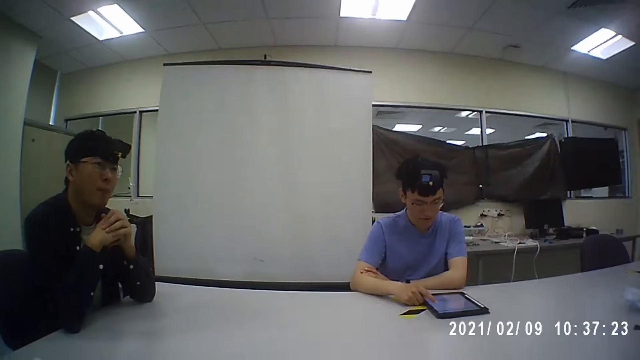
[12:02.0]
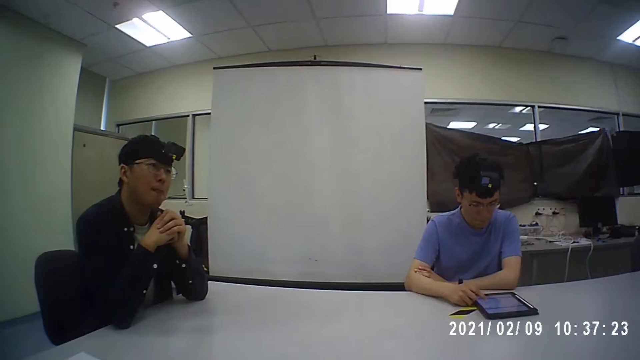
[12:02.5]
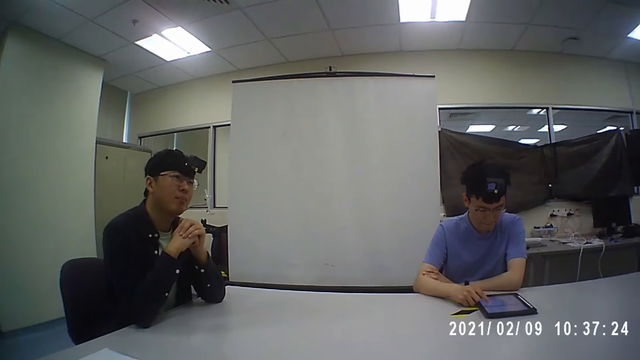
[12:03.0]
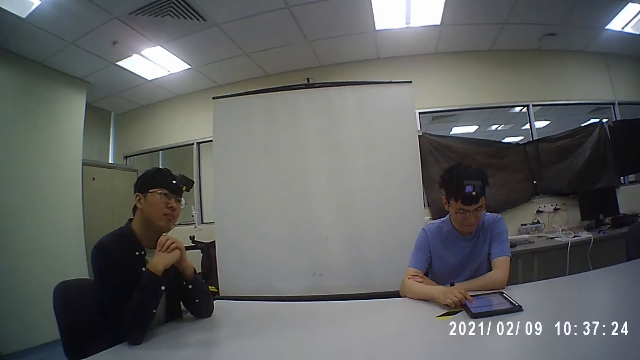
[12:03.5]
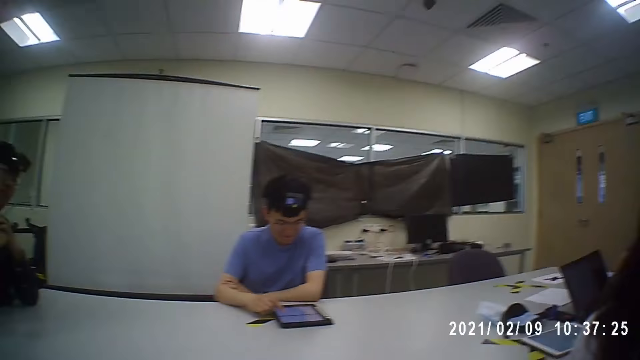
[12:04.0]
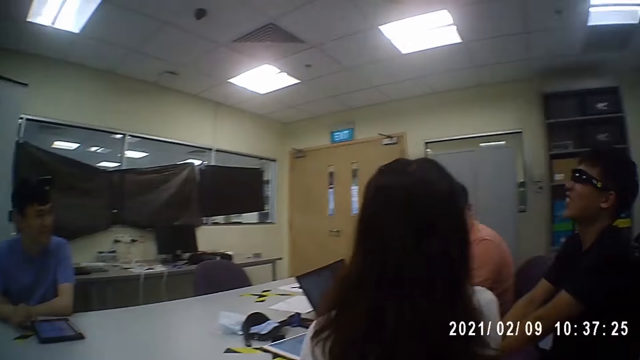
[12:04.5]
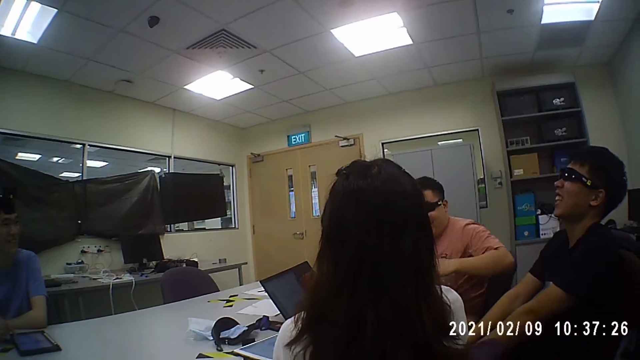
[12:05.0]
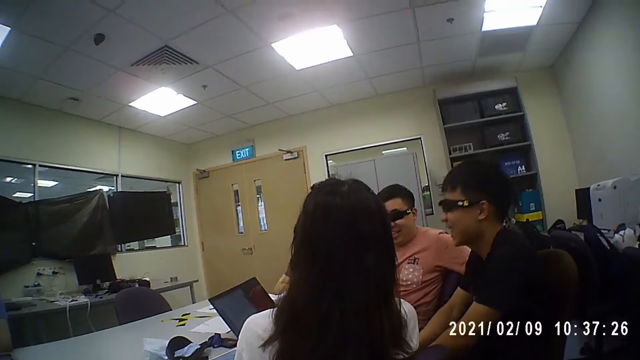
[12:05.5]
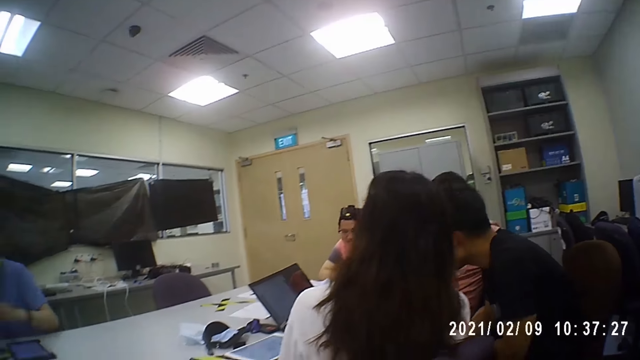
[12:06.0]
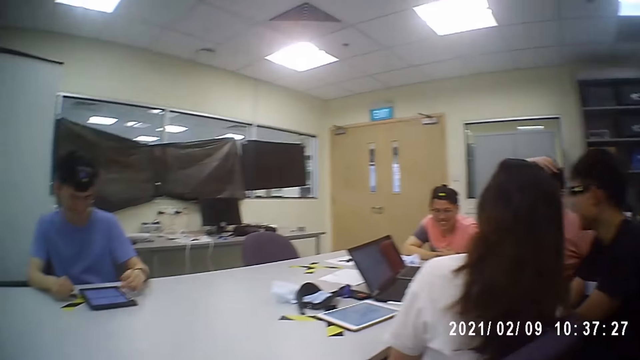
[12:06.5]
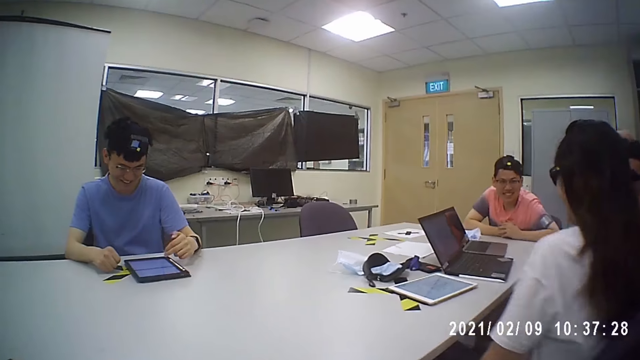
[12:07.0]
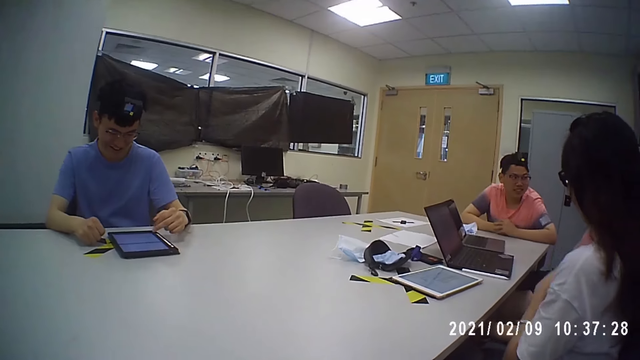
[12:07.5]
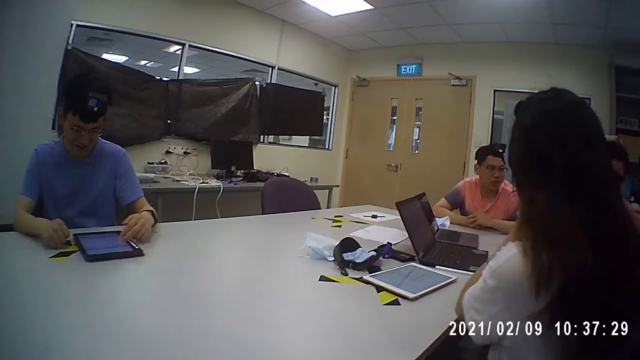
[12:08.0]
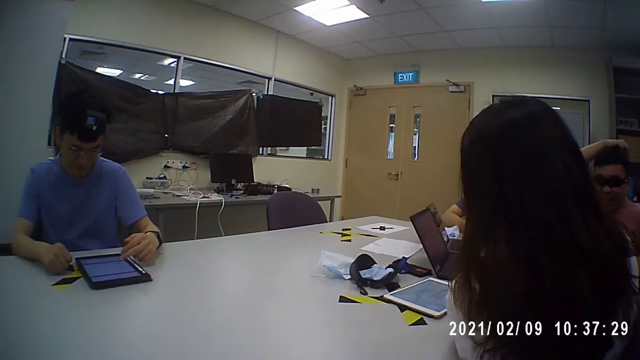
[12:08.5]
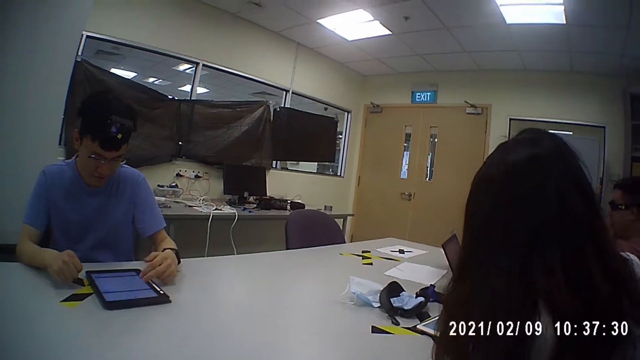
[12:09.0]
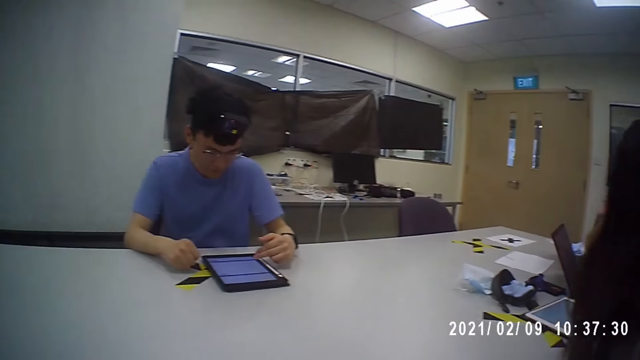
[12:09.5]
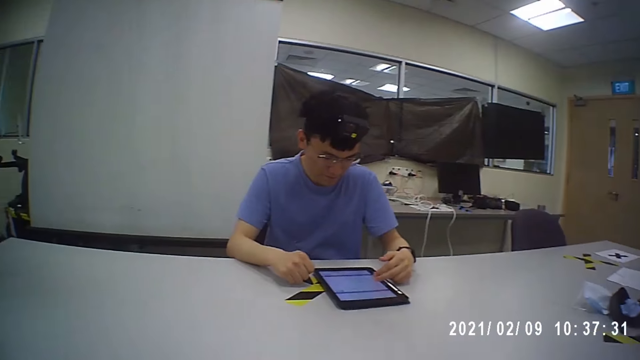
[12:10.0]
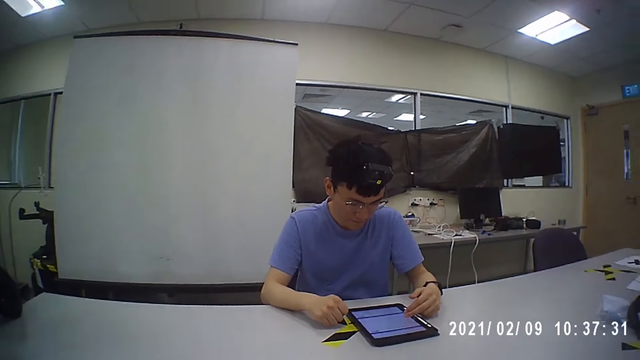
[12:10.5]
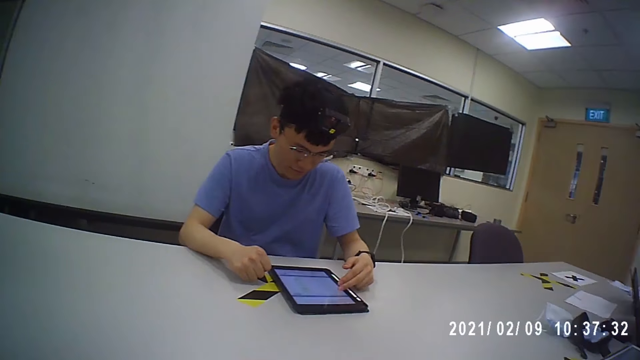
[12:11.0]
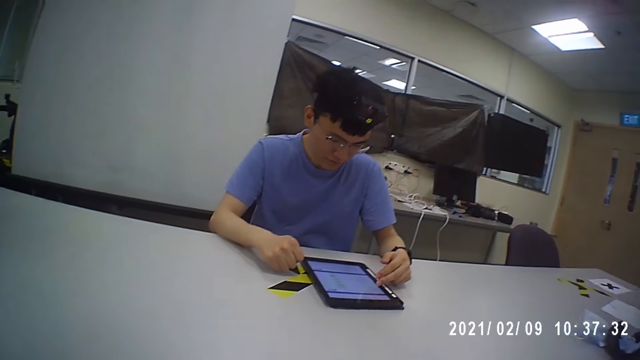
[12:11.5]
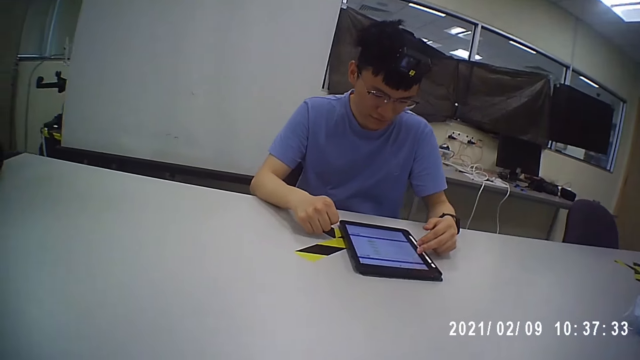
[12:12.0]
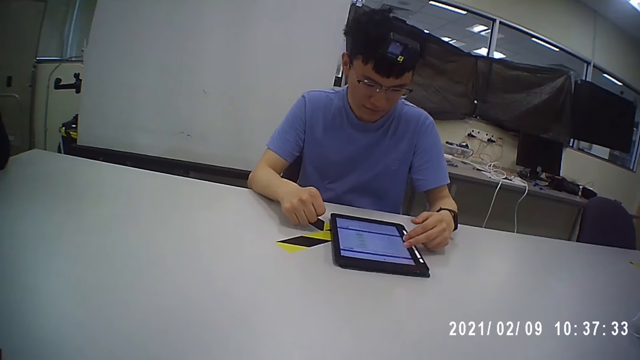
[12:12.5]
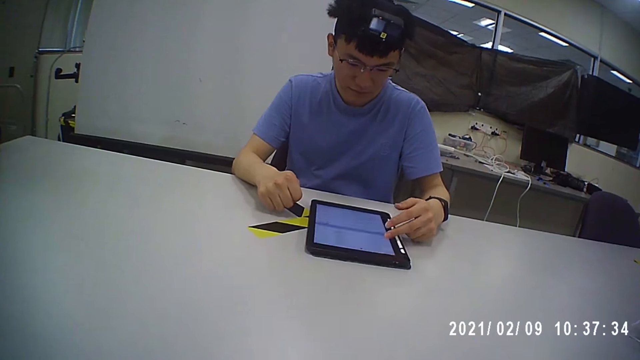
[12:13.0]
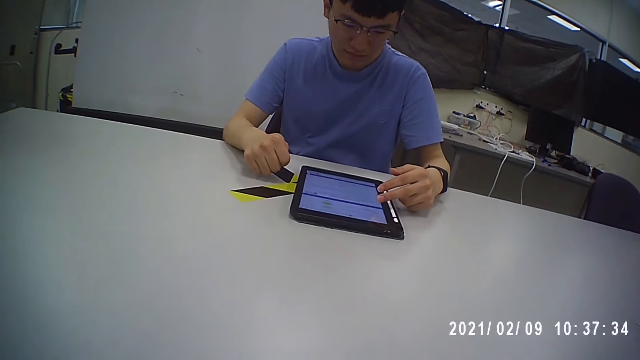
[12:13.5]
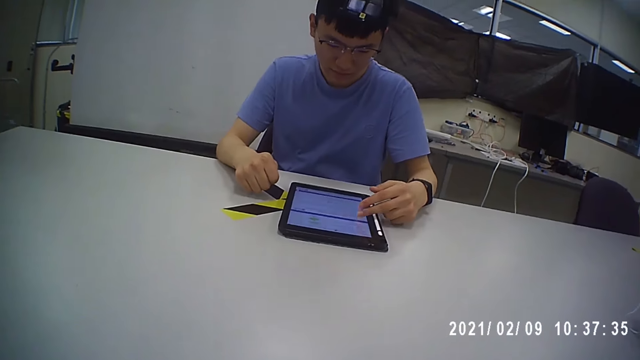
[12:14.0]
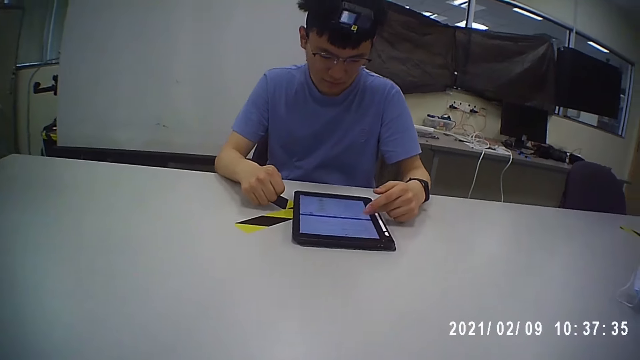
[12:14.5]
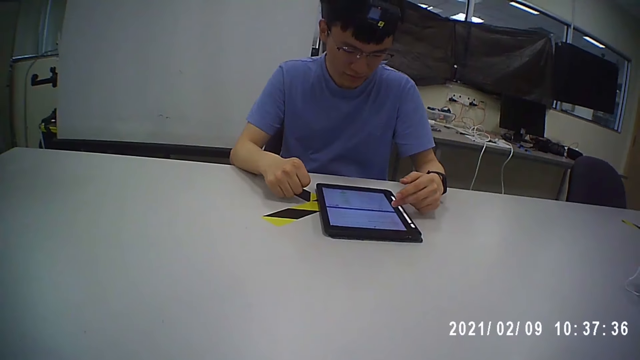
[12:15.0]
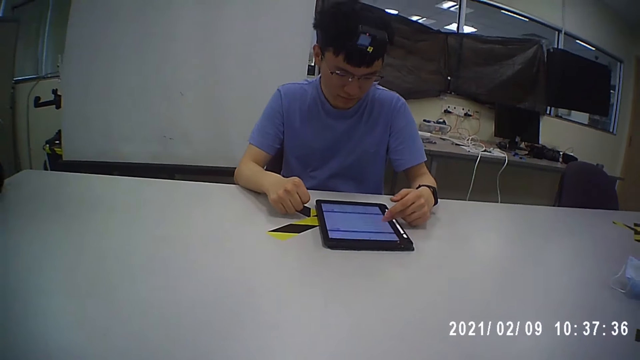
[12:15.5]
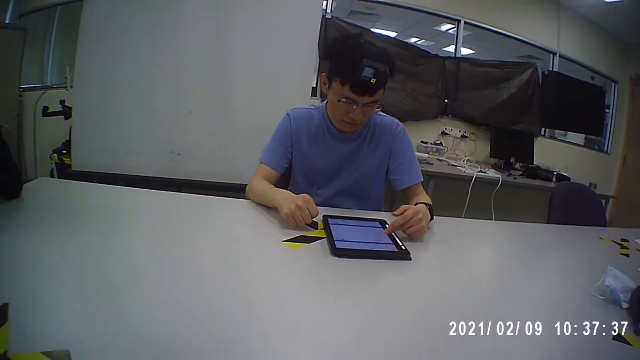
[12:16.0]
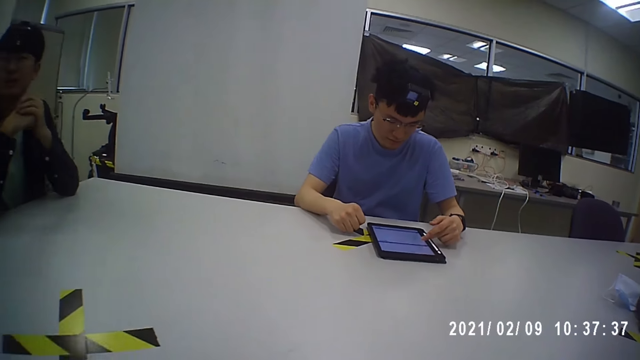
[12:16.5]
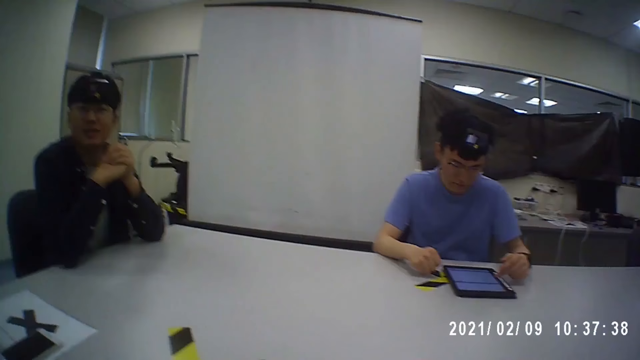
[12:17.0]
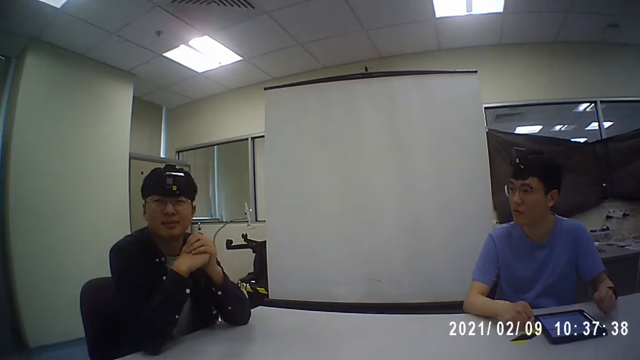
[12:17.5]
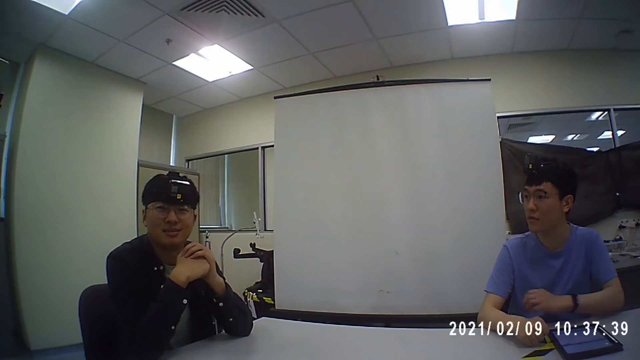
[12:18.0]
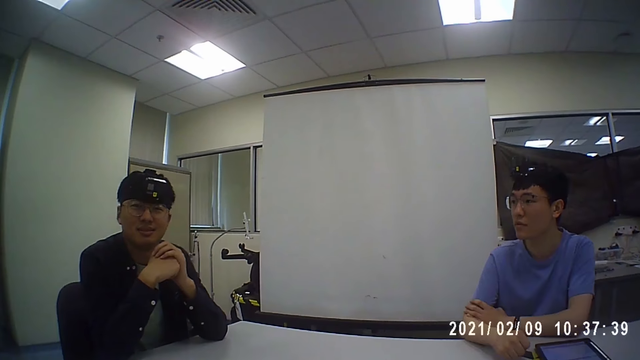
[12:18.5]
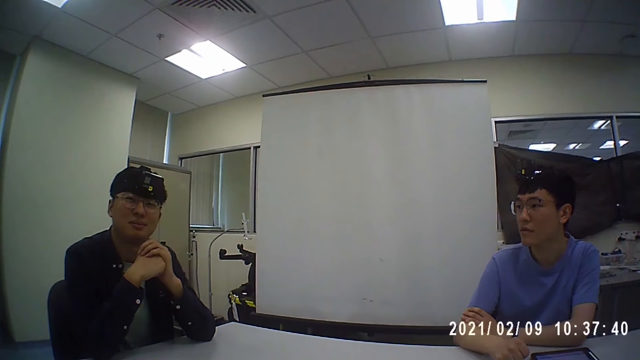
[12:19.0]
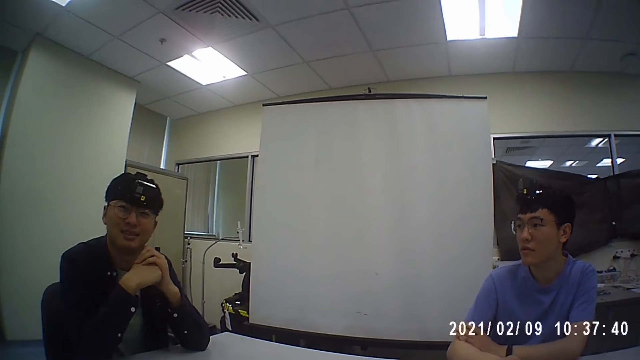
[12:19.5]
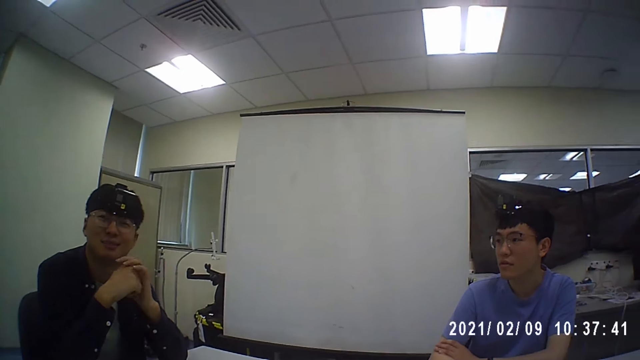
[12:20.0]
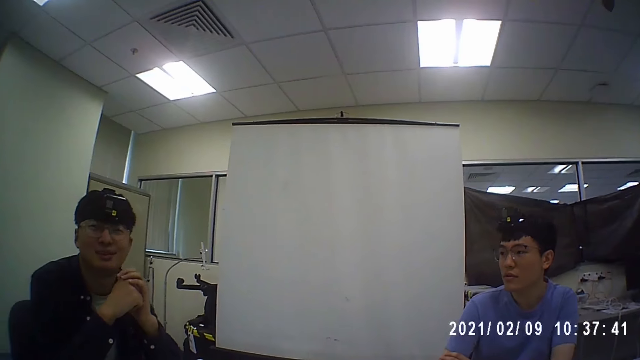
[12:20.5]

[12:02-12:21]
A man uses a tablet. The camera wearer looks around the office. The man uses the tablet. The camera wearer looks around the office. The man uses the tablet. The camera wearer converses with another man and the first man. The first man uses the tablet. The camera wearer converses with the other man and the first man.

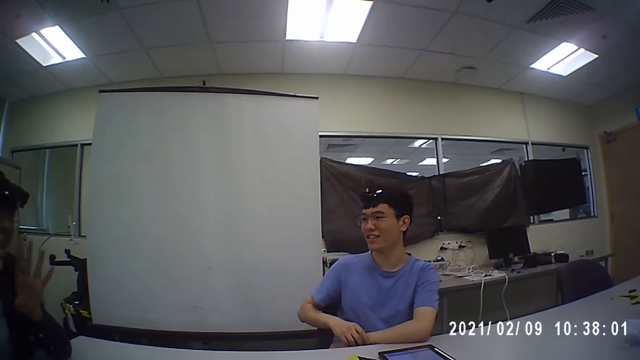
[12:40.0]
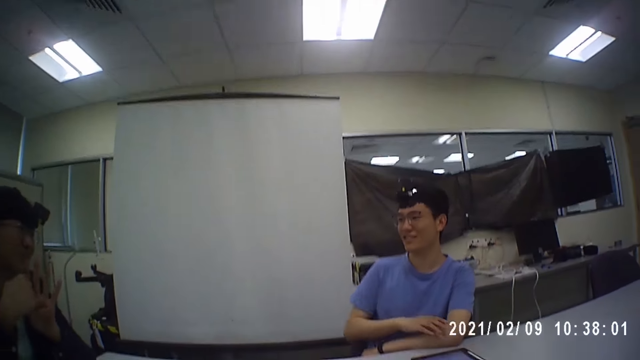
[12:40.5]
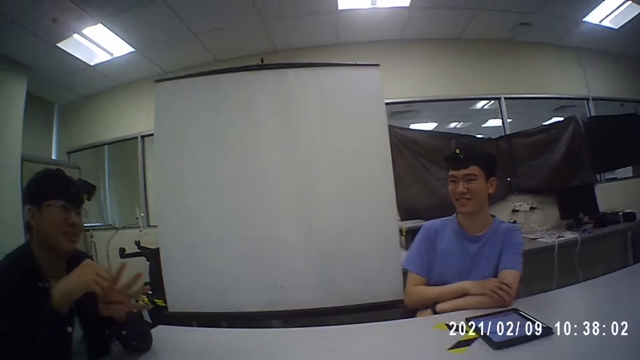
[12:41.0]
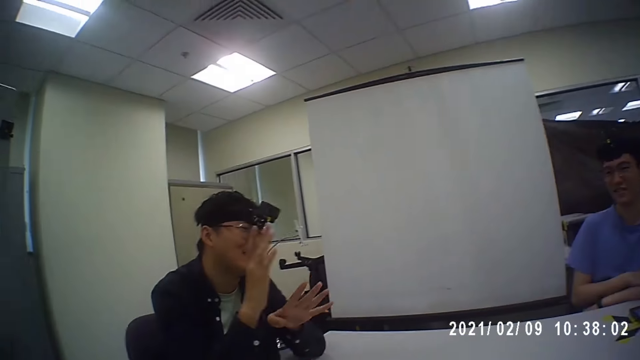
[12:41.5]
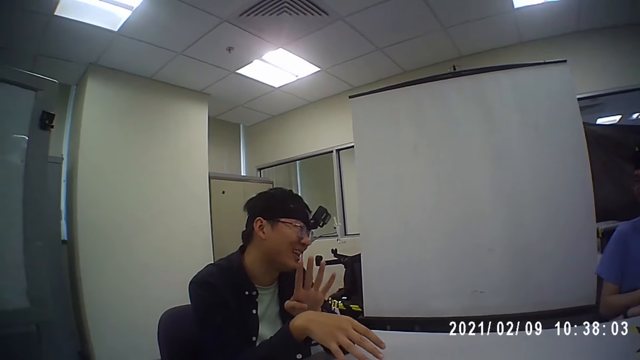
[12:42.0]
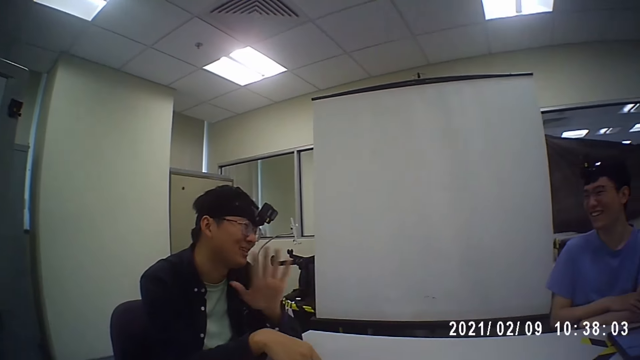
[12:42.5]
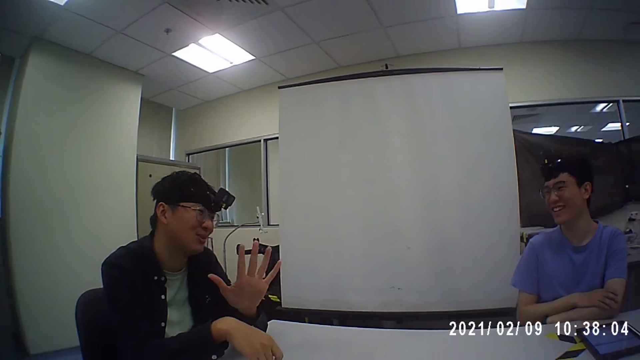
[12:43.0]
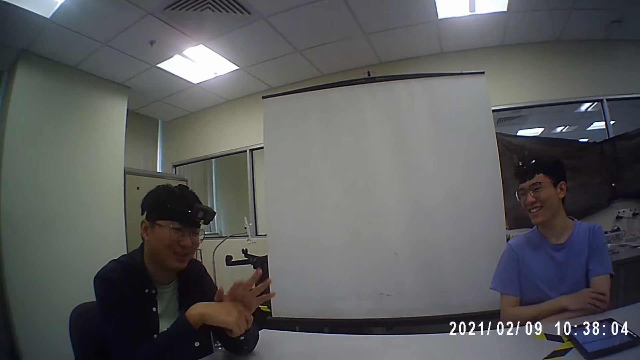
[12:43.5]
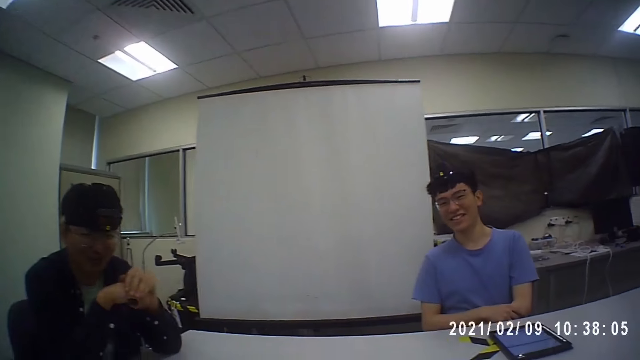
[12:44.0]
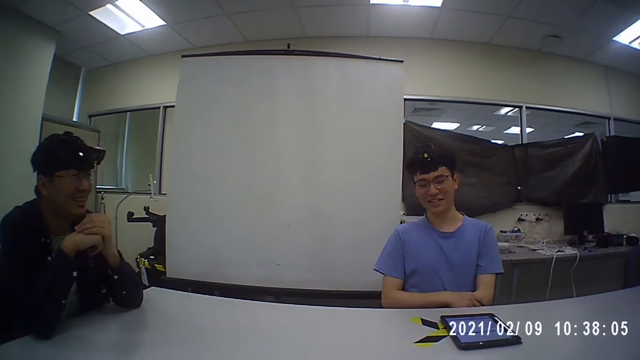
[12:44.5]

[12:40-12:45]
A man moves his hand. The camera wearer converses with the man and another man.
